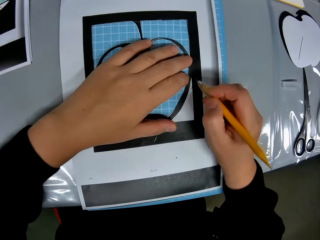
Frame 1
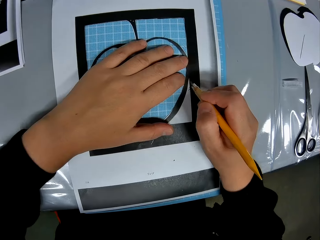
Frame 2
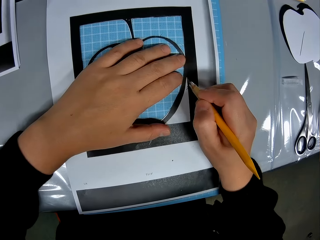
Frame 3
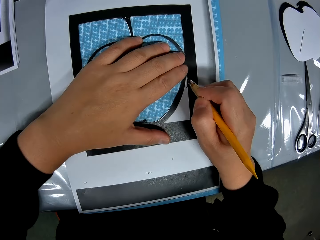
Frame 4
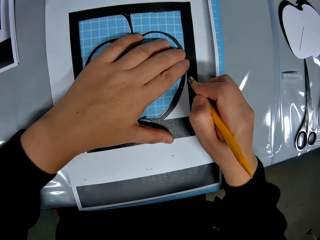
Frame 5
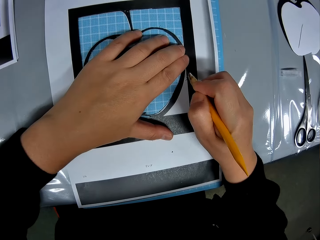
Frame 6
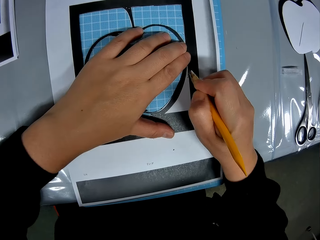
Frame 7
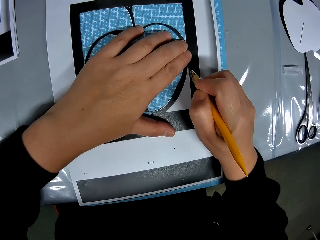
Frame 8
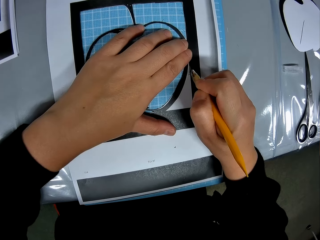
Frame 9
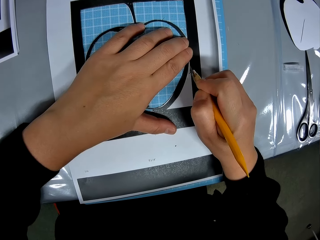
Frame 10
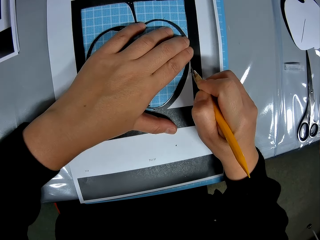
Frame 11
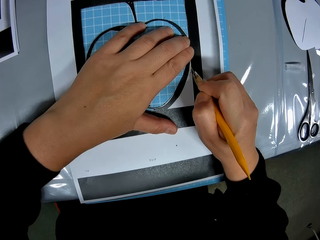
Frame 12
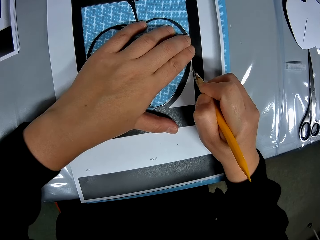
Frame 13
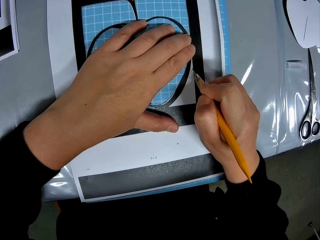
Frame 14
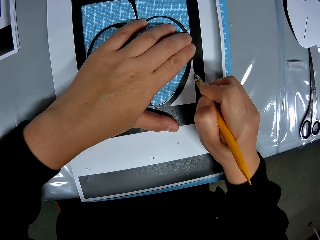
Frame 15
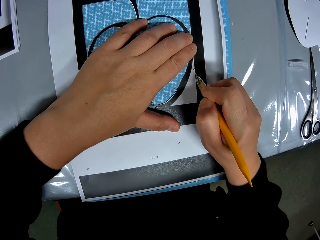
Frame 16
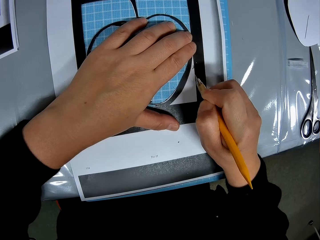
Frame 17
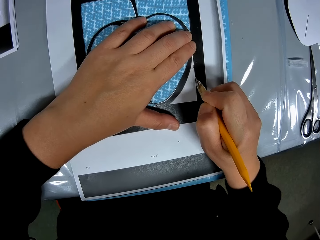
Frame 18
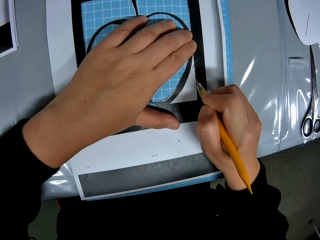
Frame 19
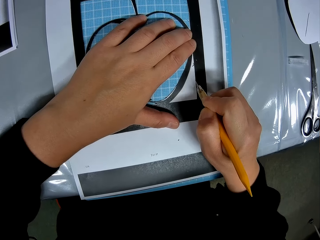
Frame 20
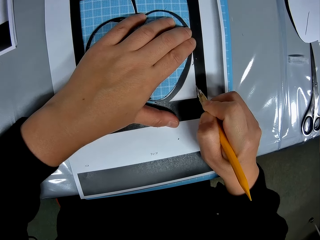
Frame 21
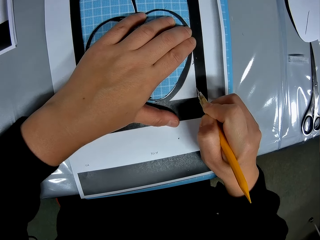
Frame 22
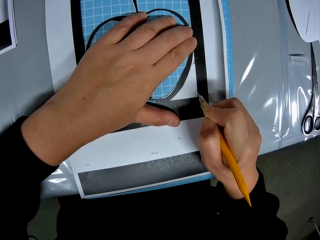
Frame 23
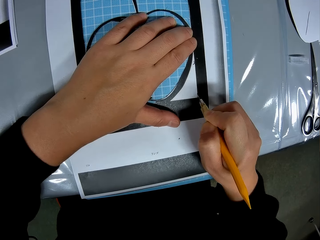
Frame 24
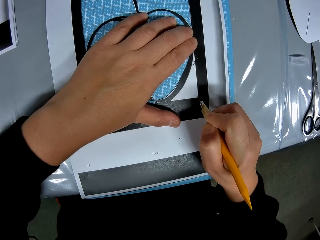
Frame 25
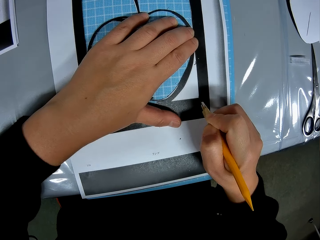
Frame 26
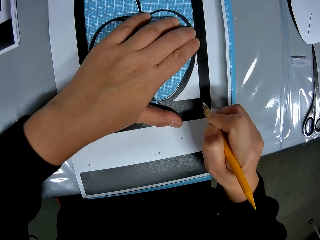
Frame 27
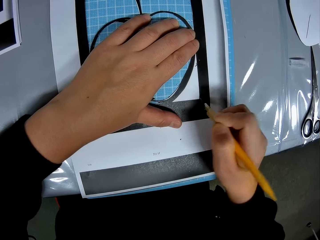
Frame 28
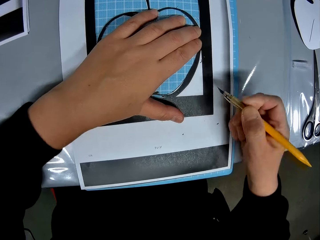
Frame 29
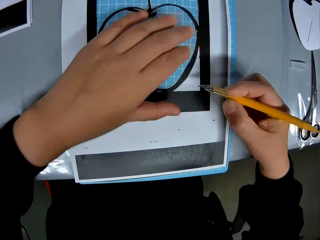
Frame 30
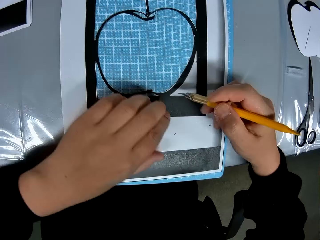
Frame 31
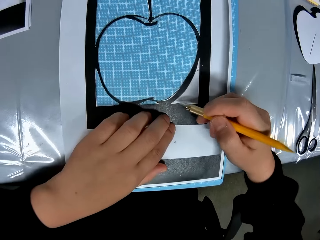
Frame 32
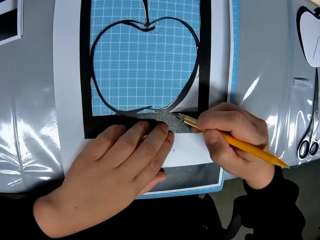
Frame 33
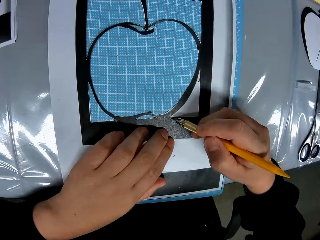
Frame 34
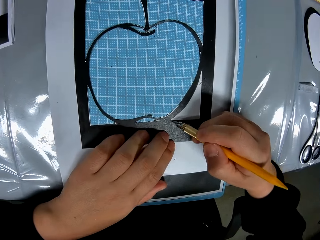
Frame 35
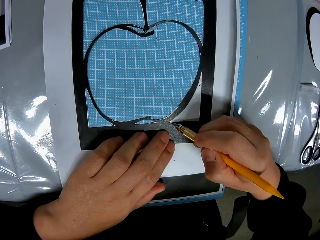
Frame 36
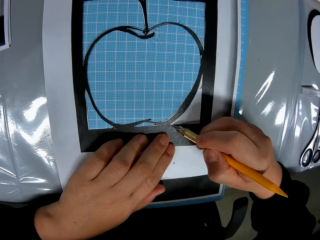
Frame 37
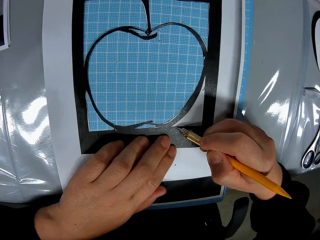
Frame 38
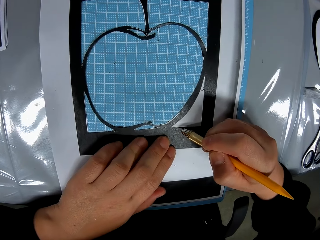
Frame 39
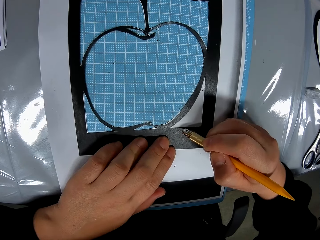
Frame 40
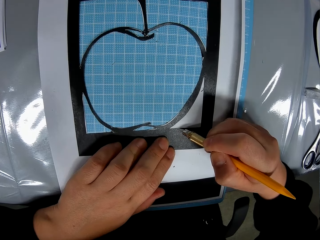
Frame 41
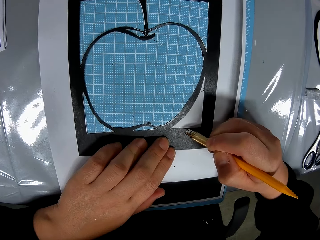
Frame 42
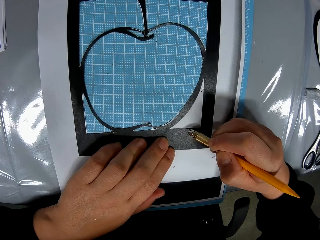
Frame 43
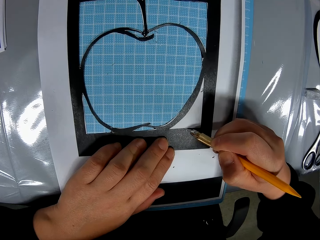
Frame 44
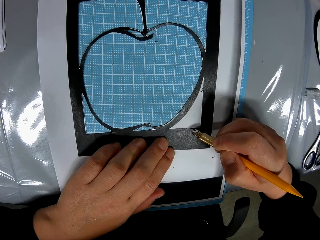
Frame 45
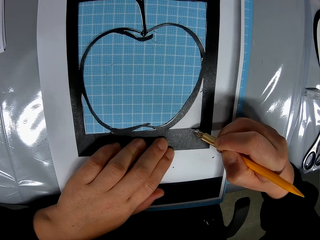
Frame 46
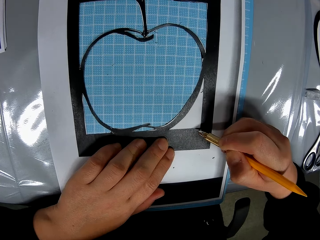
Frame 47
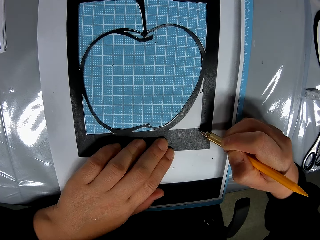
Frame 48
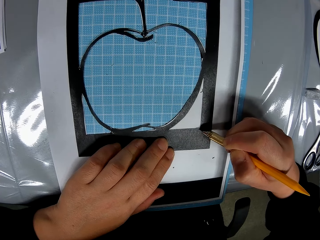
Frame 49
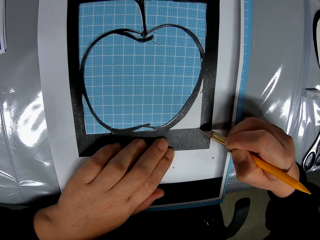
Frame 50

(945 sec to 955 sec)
The camera wearer traces out the craft from the craft sheet with the cutting stencil in his hand. He cuts the paper templates with a scalpel.

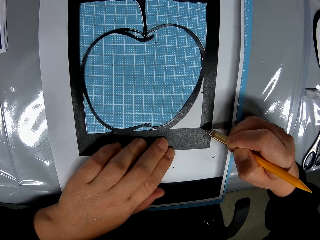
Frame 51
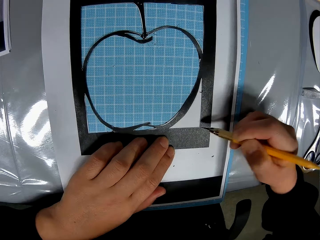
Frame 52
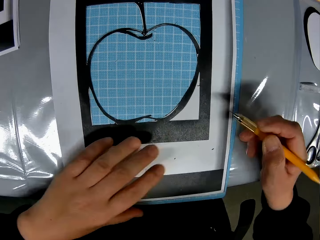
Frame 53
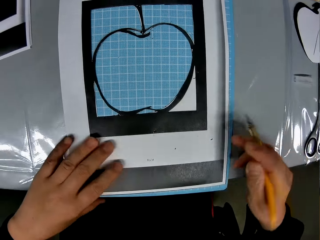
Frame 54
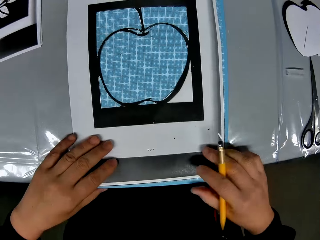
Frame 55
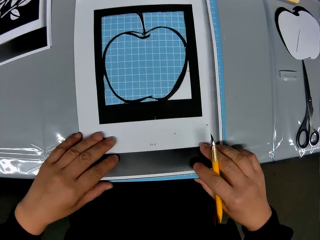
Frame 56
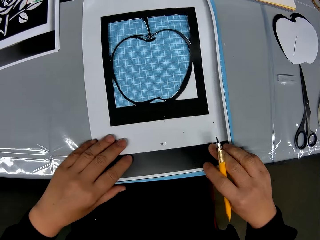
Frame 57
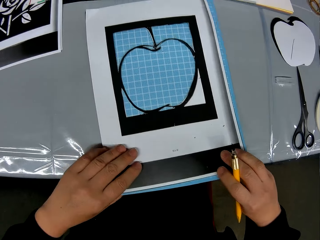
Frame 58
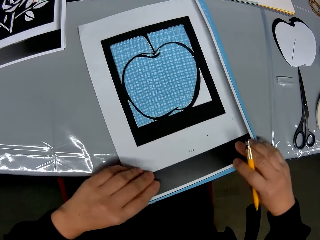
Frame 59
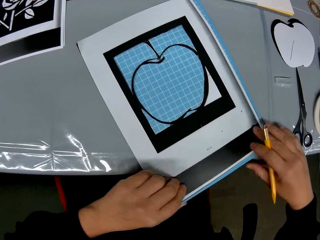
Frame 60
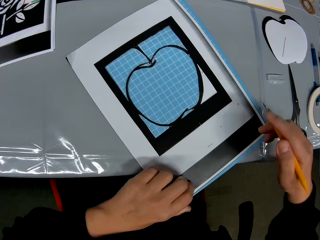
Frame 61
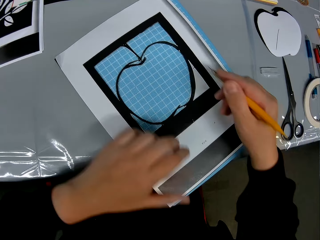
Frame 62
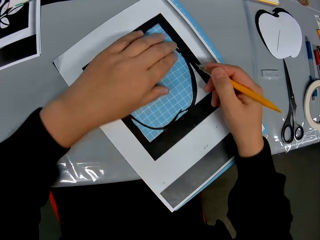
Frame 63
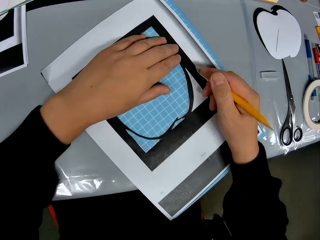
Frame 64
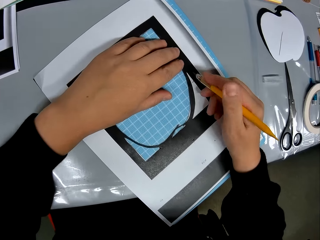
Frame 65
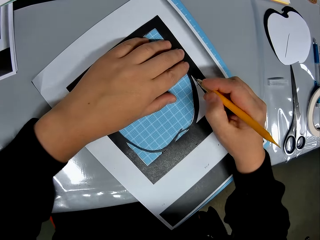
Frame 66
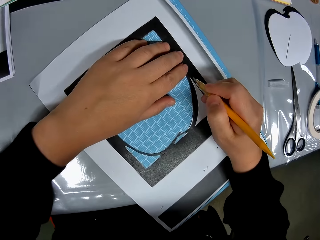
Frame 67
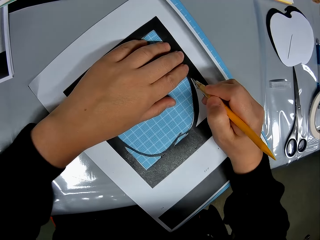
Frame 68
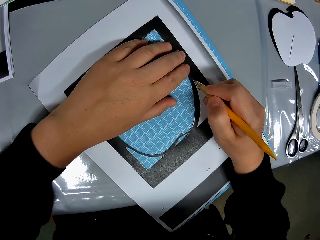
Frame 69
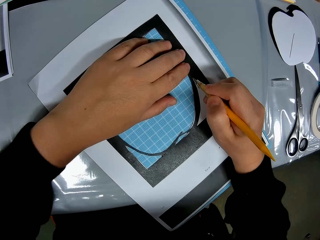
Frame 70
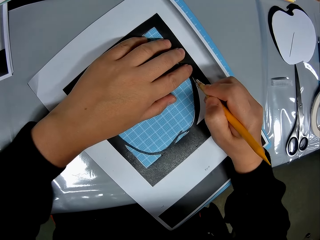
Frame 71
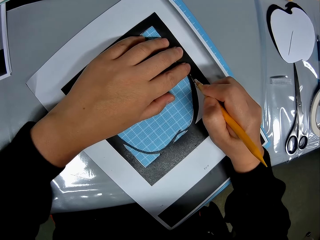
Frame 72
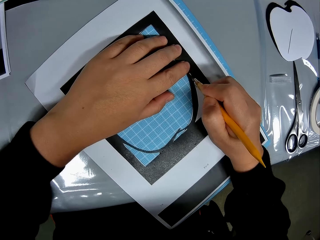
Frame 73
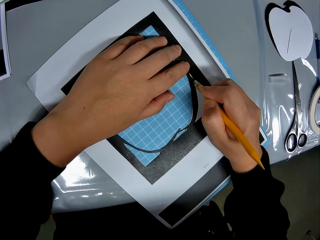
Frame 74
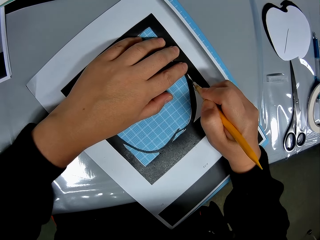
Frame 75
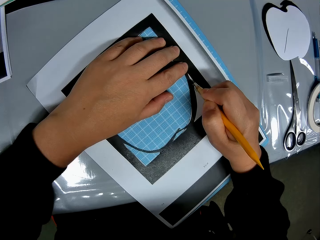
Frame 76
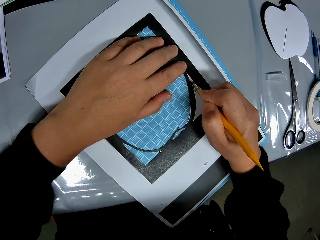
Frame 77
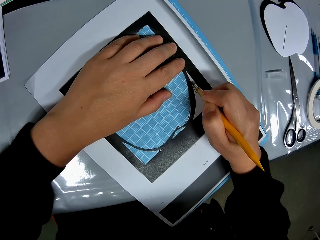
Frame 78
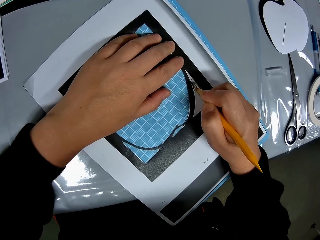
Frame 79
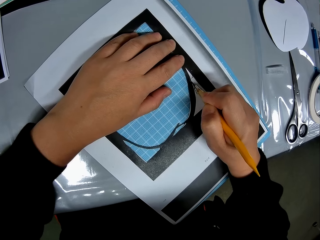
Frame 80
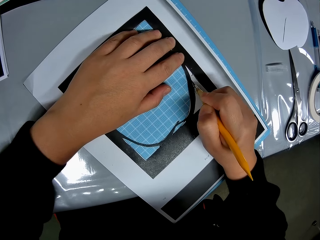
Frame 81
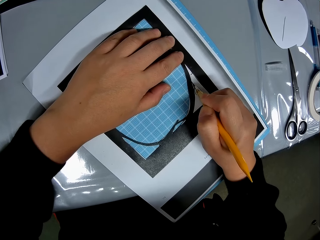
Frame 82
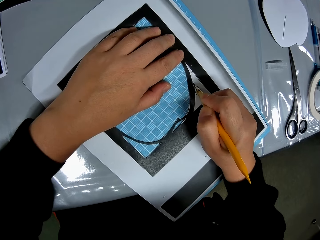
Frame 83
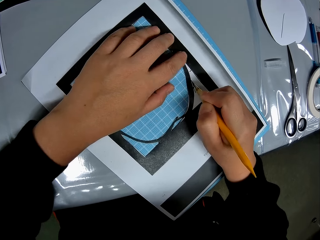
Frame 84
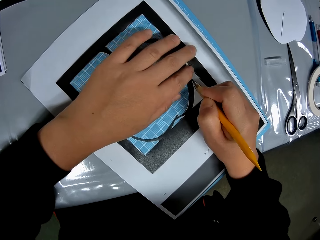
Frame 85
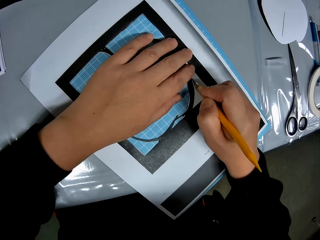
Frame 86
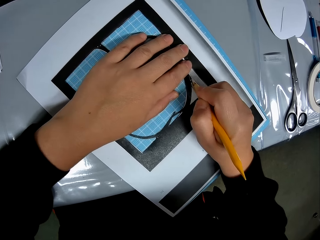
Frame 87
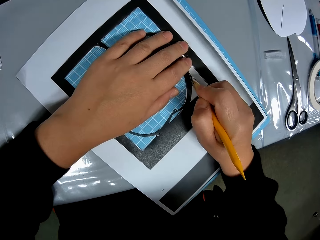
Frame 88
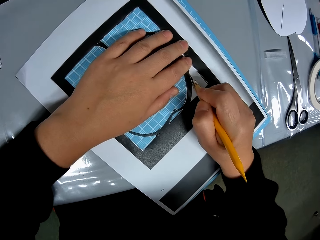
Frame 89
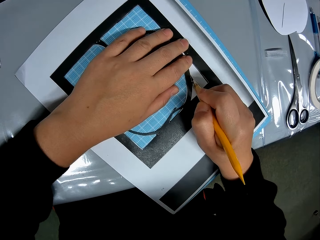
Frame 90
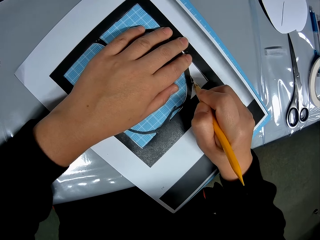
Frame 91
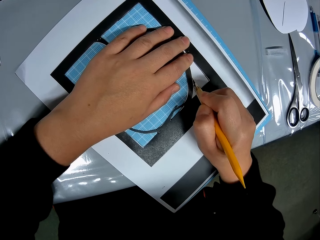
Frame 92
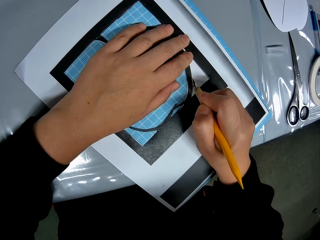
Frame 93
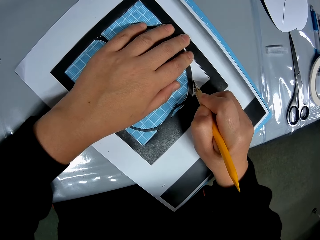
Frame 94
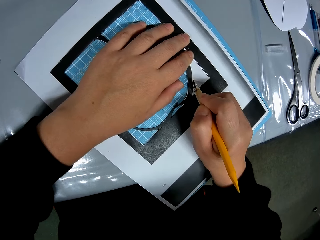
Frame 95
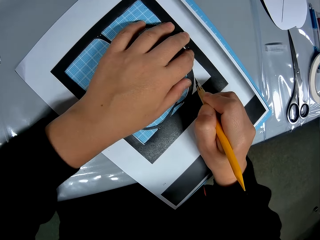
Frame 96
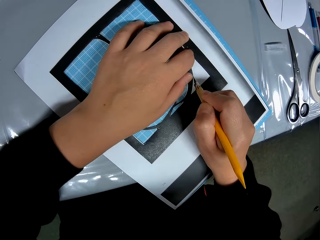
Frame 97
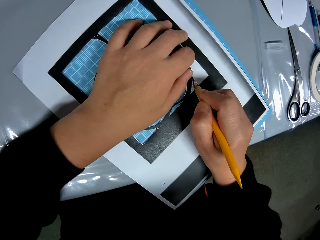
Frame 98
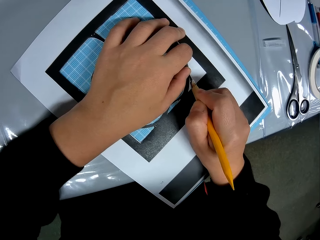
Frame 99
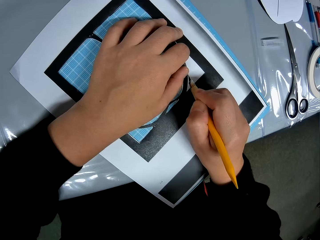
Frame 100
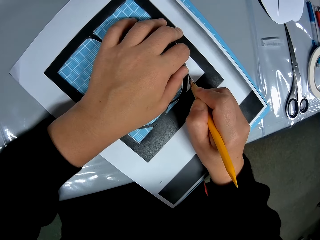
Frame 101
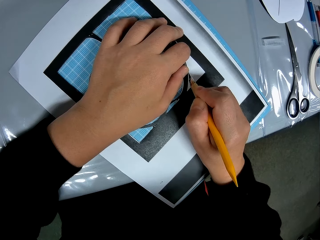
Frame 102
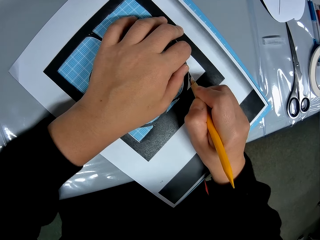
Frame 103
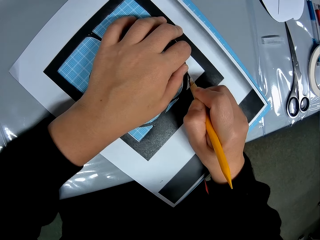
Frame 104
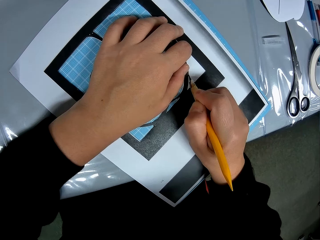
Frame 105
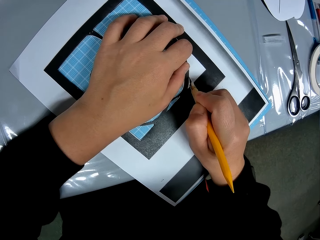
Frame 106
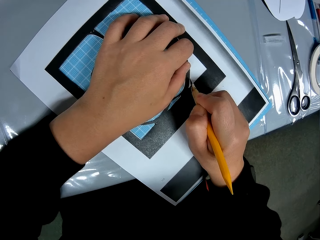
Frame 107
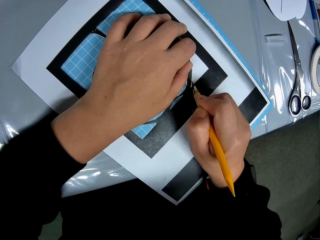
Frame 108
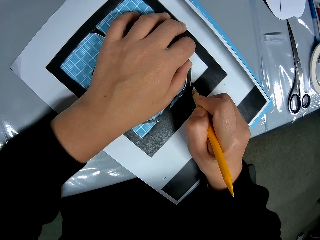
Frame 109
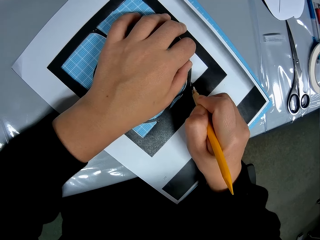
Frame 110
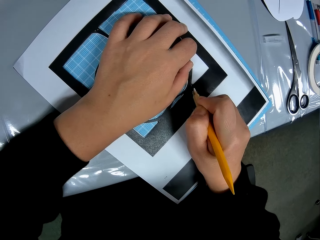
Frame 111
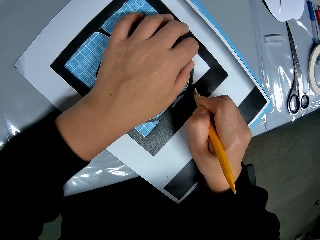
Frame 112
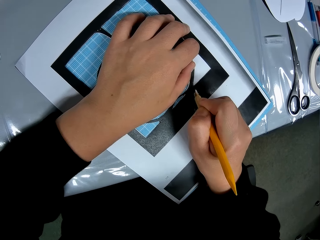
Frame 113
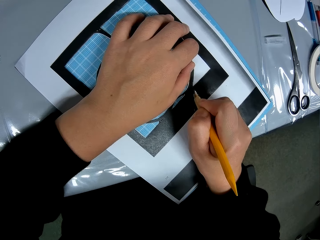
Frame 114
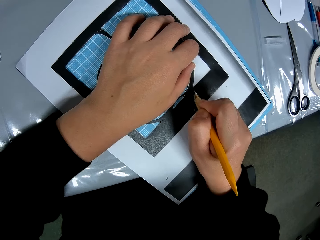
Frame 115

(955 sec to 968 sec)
The camera wearer adjusts the craft sheet on the self healing cutting mat. He traces out the craft from the craft sheet with the cutting stencil in his hand.
